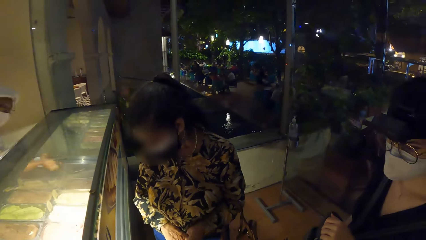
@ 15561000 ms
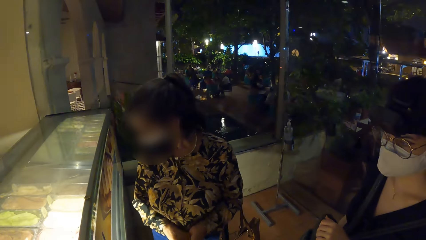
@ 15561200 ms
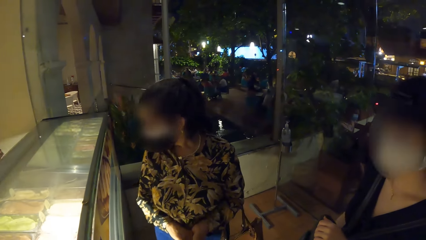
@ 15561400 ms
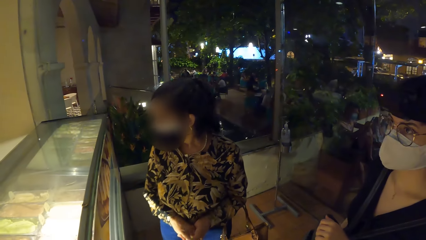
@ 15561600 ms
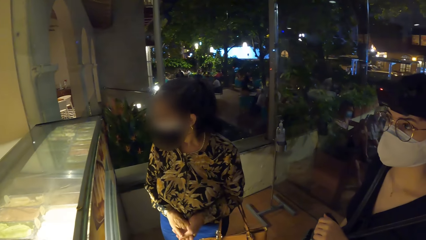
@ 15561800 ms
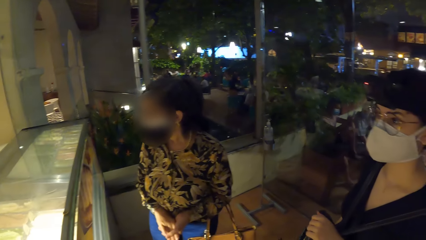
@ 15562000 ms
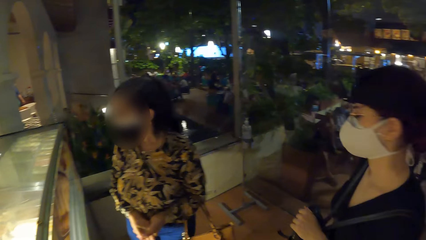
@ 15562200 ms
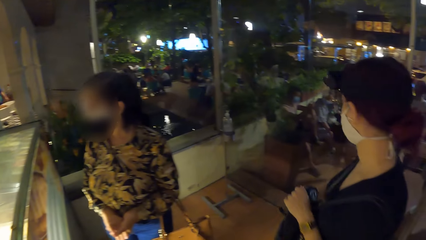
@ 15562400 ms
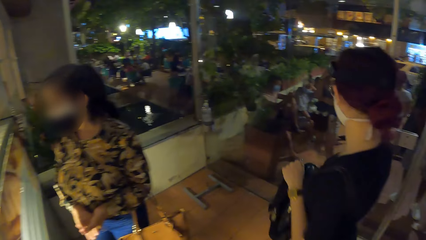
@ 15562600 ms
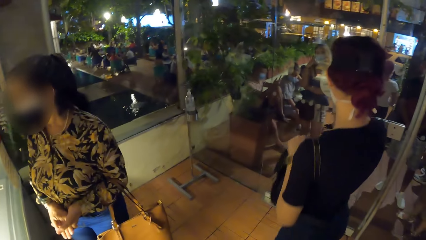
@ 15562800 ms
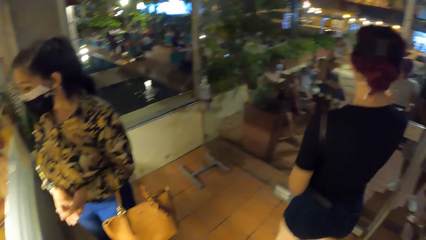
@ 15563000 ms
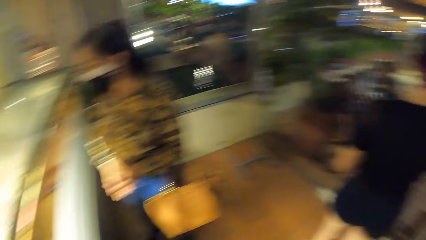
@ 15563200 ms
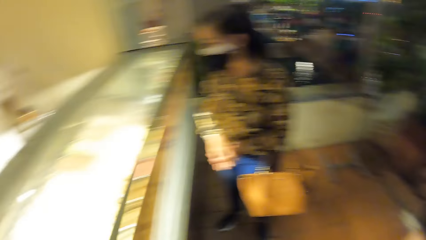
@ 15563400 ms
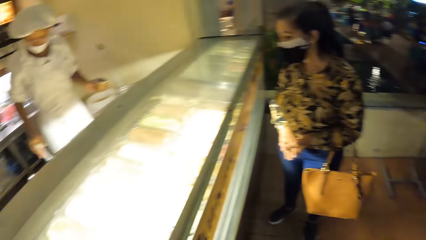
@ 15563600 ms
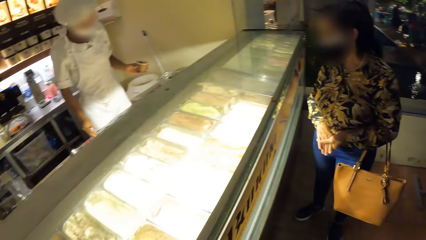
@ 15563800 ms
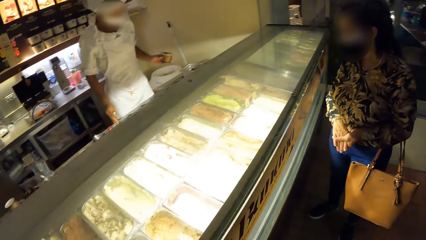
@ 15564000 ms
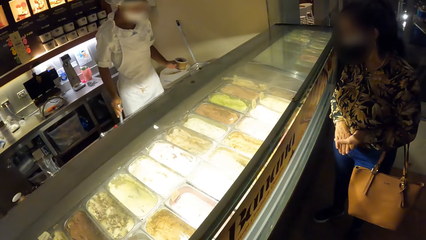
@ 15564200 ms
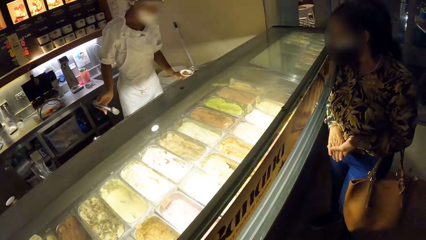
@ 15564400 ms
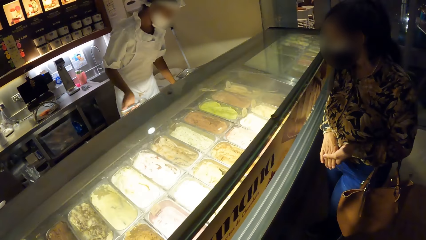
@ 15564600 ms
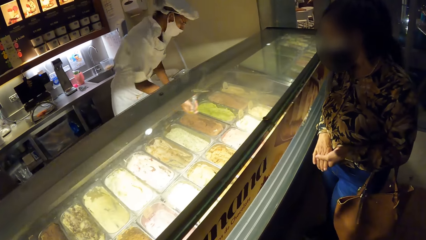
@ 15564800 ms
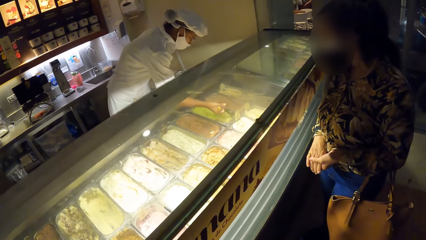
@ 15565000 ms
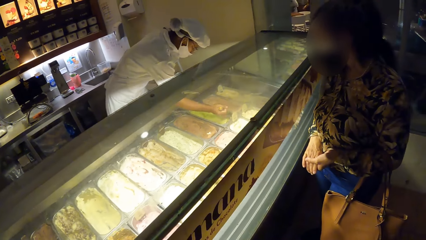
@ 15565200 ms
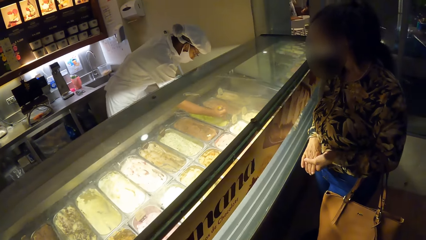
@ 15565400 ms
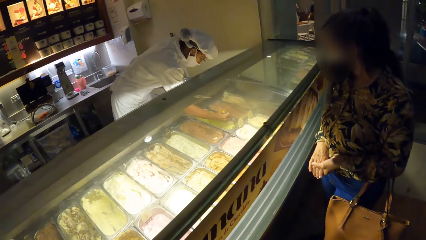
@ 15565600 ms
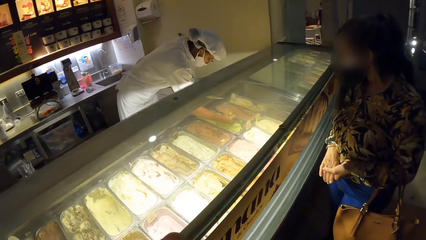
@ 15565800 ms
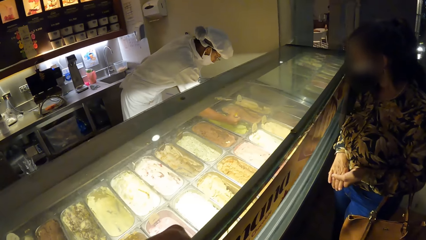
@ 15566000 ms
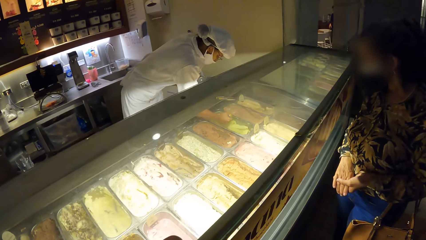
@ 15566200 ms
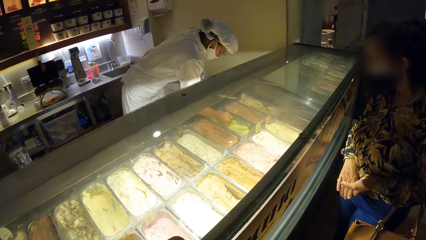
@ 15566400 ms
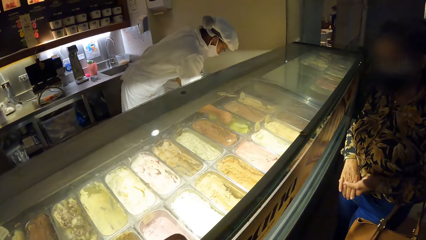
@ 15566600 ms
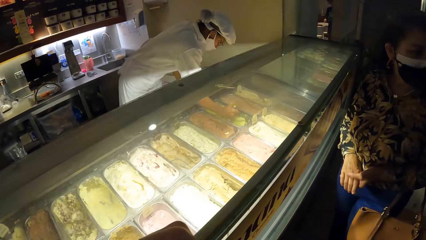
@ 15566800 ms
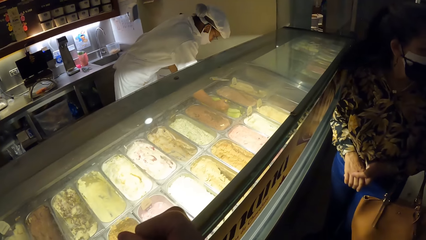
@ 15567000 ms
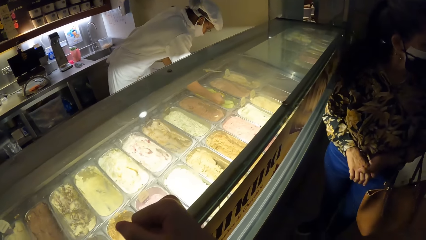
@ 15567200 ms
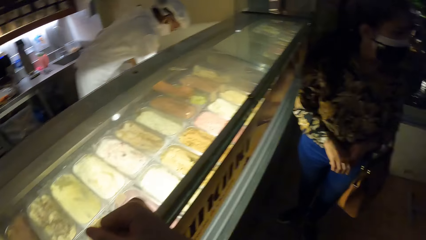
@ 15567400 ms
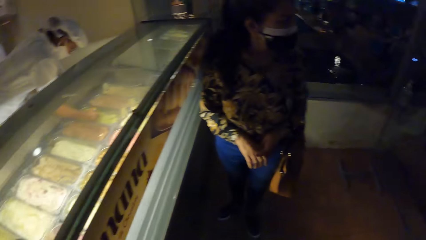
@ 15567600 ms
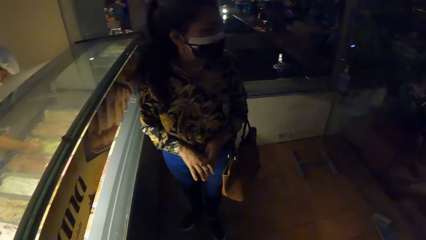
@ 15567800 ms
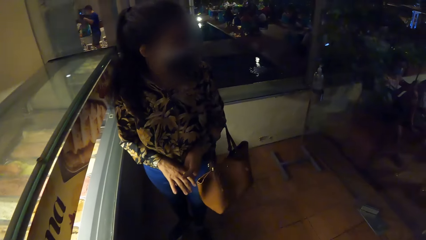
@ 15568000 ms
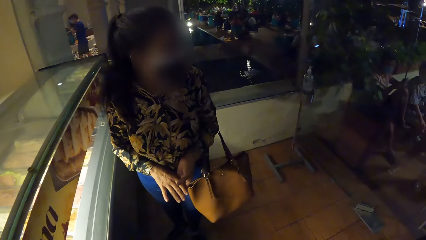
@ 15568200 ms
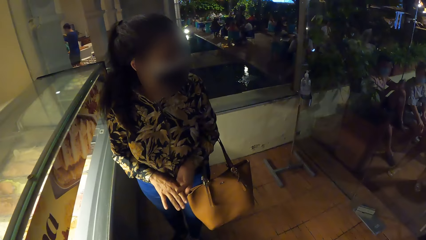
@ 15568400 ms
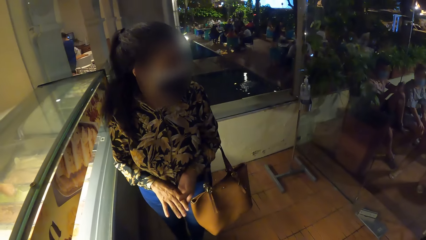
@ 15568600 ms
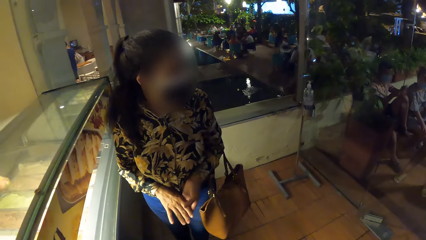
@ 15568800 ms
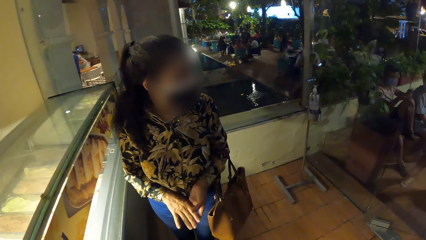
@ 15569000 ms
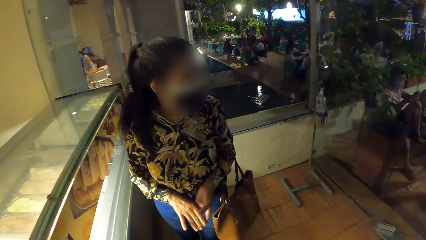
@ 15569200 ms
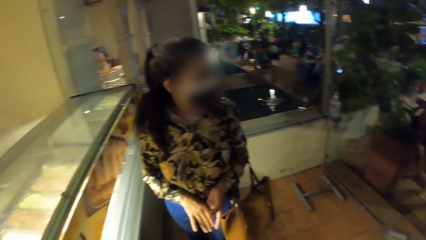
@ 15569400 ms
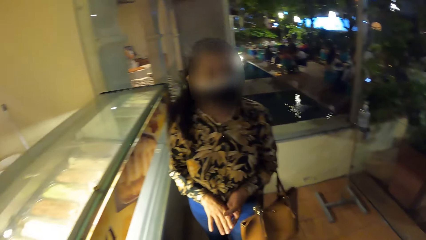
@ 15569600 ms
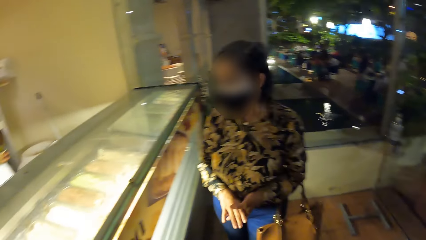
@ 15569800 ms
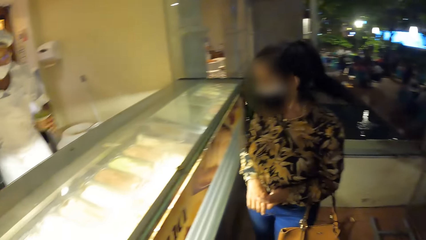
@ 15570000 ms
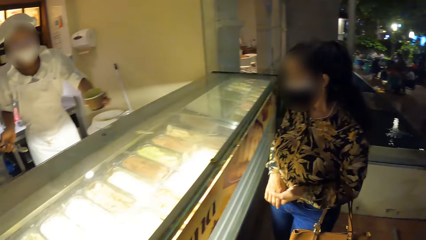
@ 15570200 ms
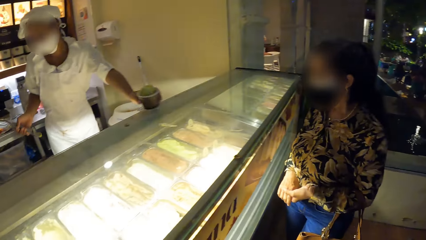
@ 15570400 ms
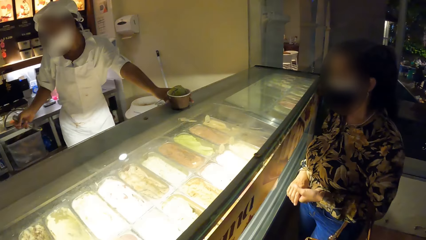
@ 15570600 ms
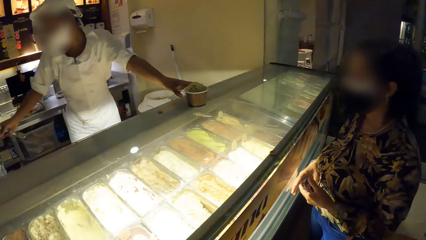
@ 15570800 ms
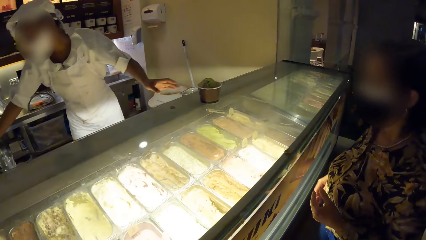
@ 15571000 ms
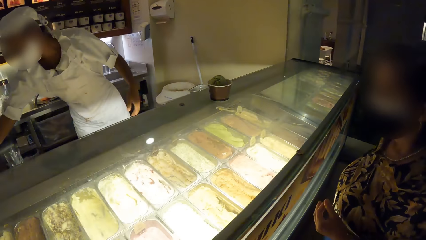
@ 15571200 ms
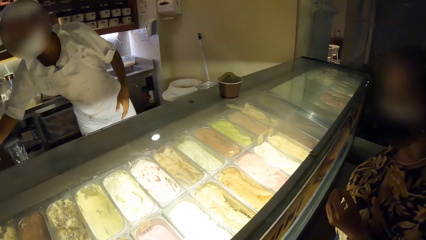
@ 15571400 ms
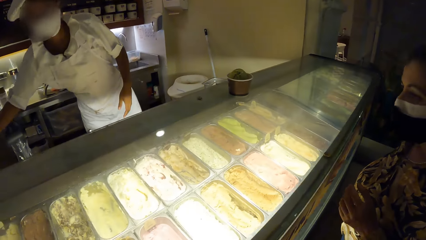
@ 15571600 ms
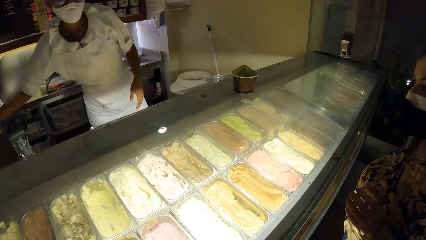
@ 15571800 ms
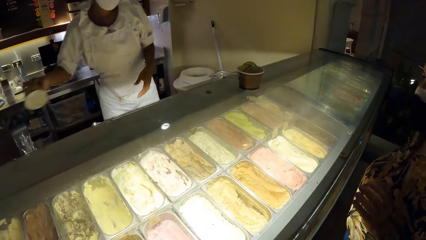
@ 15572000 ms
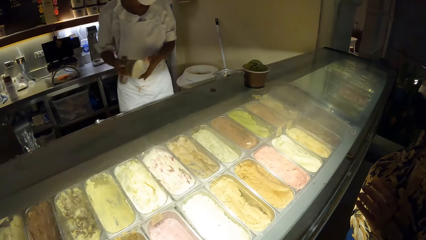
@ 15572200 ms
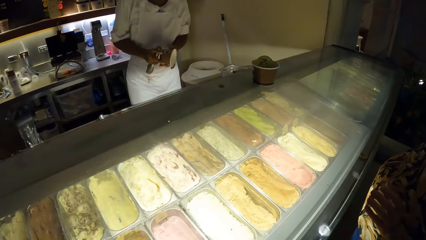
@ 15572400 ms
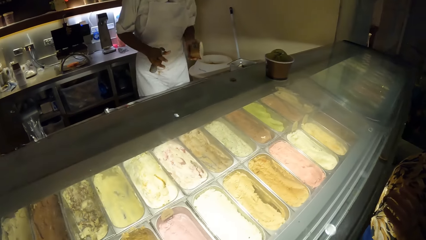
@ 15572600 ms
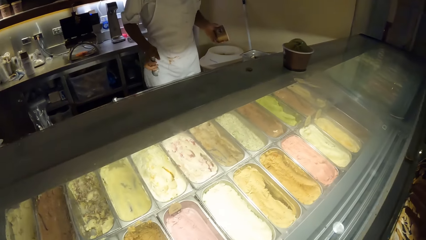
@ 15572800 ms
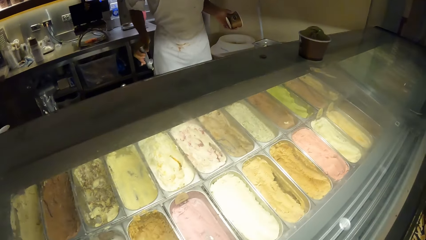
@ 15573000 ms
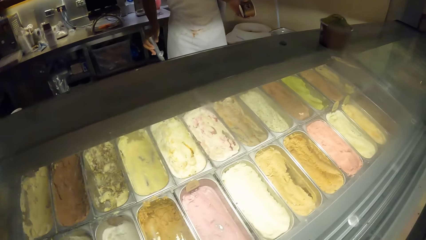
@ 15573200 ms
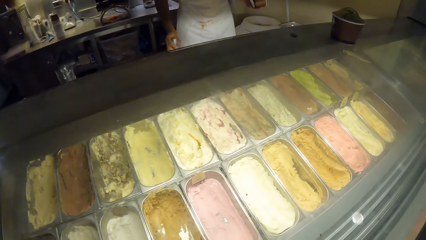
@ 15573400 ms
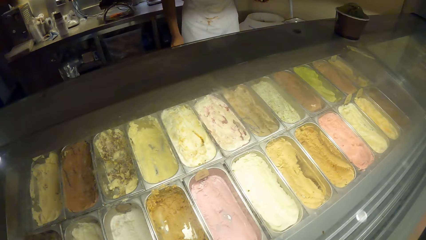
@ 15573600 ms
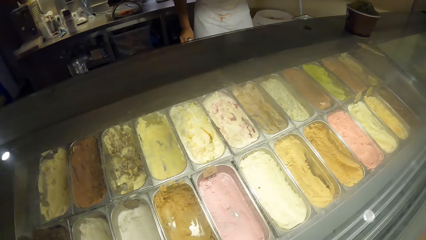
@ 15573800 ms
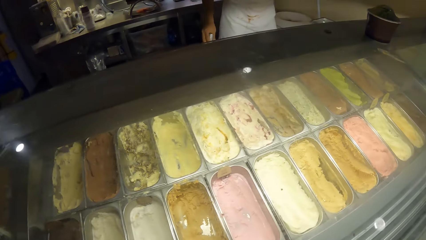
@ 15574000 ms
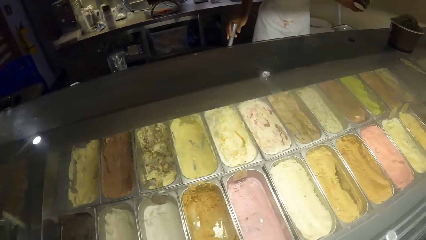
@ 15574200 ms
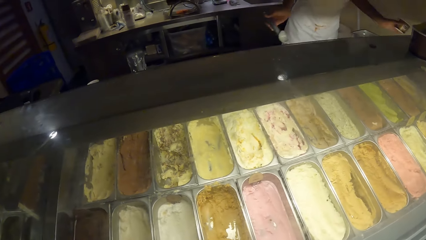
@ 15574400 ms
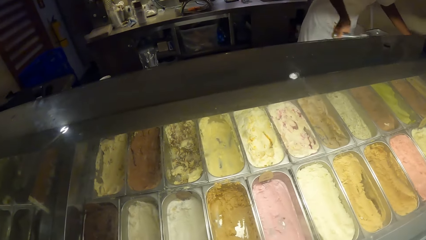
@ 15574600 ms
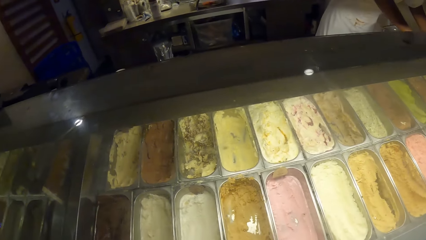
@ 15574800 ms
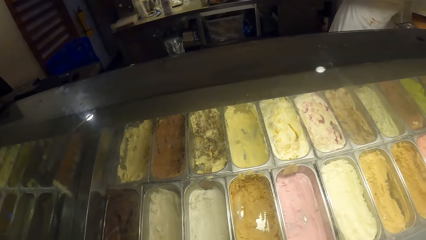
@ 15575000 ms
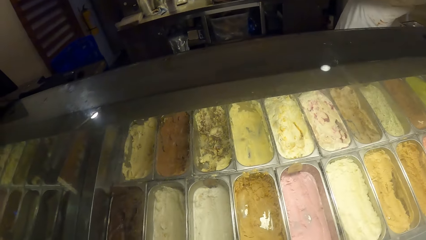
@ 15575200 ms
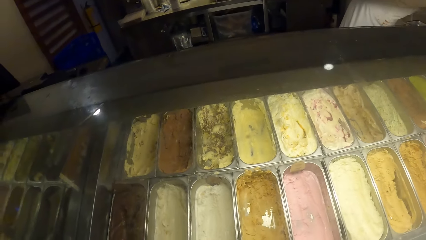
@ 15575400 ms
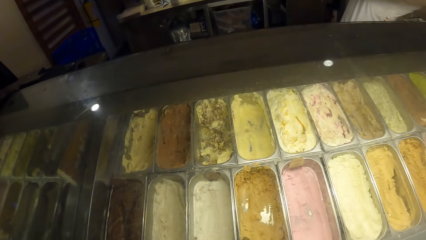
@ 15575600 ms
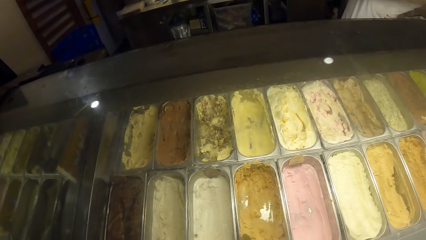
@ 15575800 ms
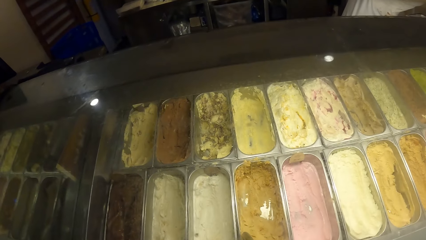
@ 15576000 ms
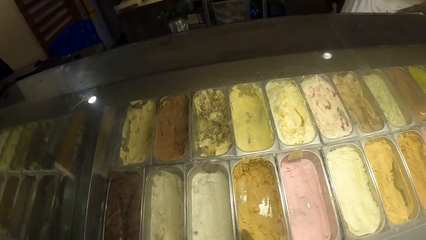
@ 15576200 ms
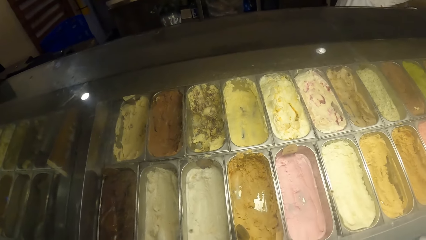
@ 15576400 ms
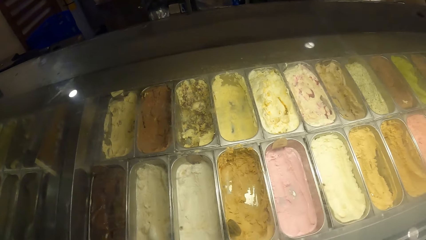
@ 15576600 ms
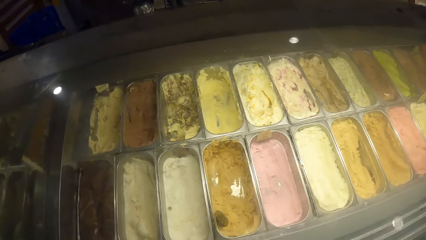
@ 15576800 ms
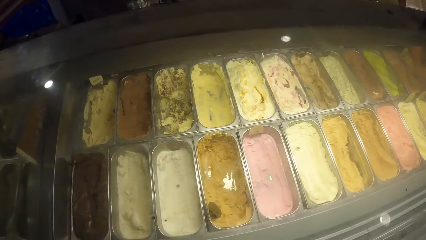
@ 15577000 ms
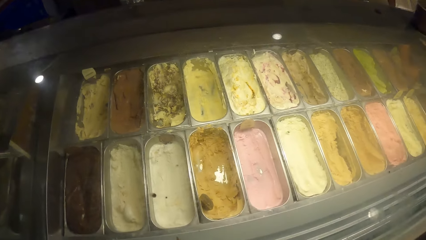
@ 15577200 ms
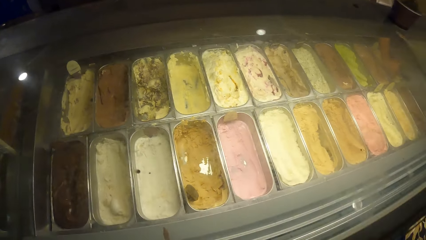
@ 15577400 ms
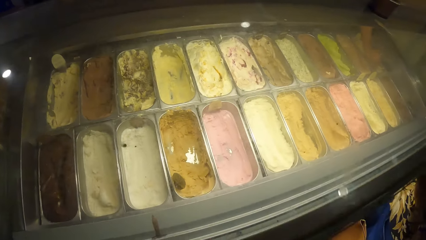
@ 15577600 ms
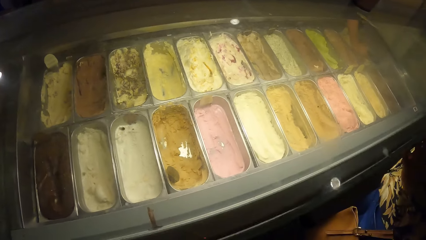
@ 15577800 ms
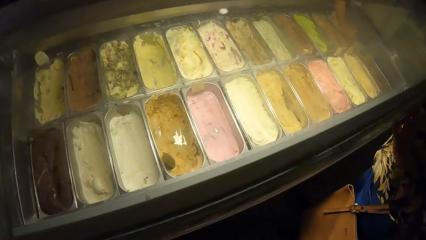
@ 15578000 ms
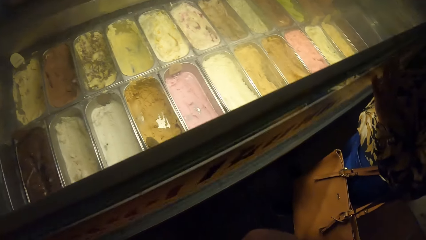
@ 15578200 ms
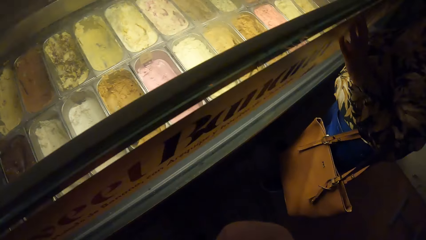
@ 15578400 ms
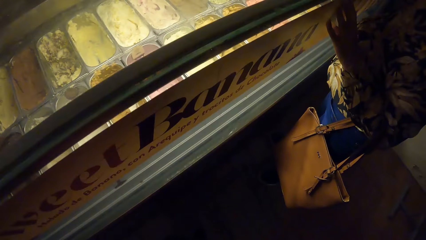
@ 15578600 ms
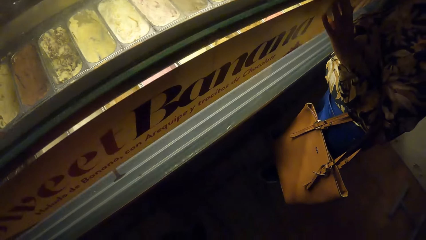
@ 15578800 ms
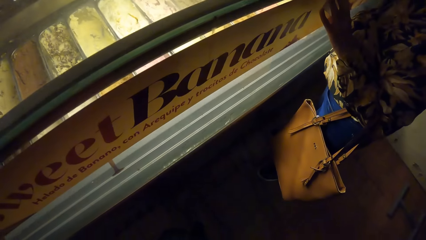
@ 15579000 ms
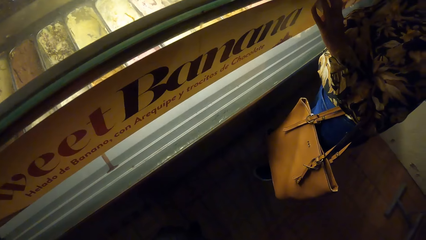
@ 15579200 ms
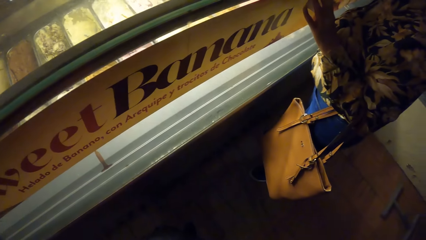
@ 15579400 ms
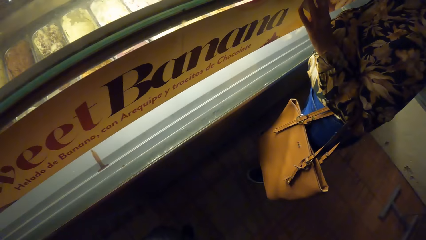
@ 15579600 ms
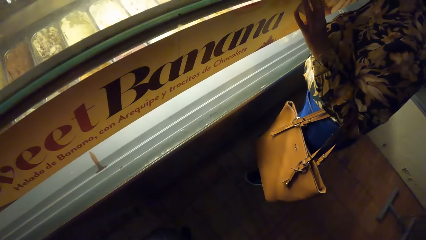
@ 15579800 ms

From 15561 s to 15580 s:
The other woman walks out of the ice cream shop. The man scoops ice cream from the ice cream display freezer with the scoop size in his right hand. The man places an ice cream cup on the ice cream display freezer with his left hand. The man picks an ice cream cup from the ice cream cone dispenser with his right hand. The man passes the ice cream cup in his right hand to his left hand. The man scoops ice cream from the ice cream display freezer with the scoop size in his right hand.
